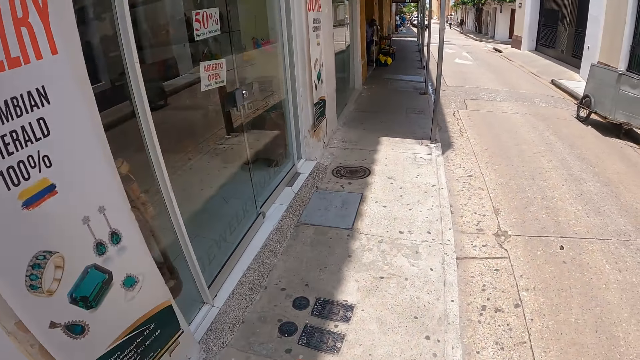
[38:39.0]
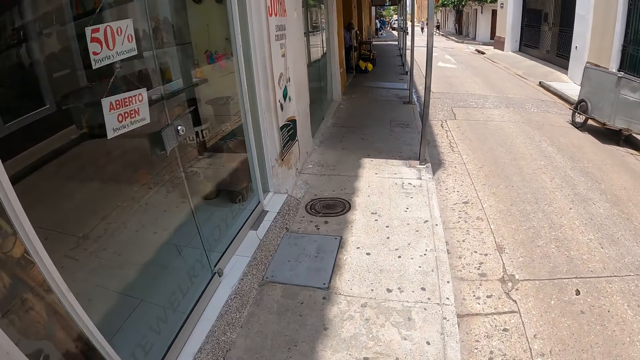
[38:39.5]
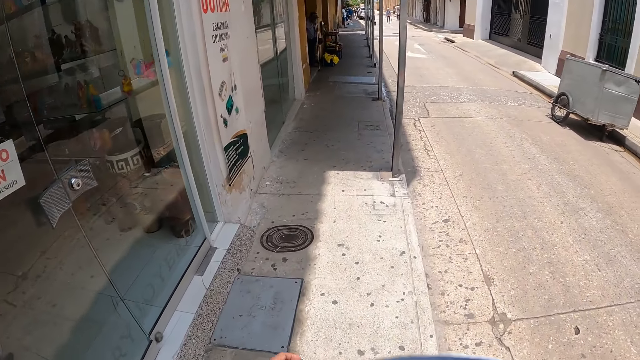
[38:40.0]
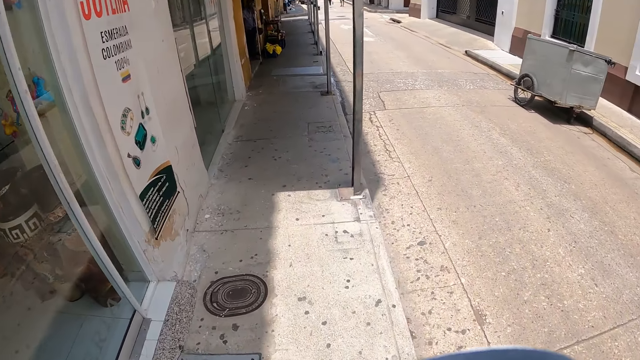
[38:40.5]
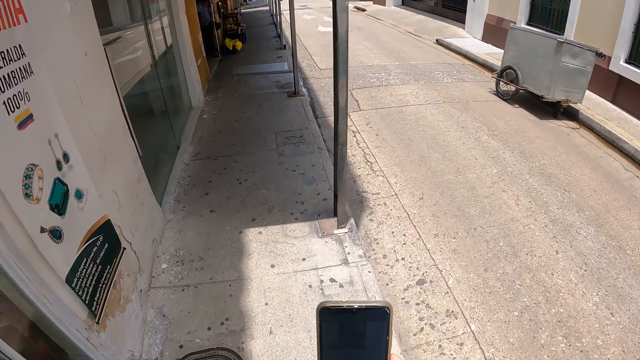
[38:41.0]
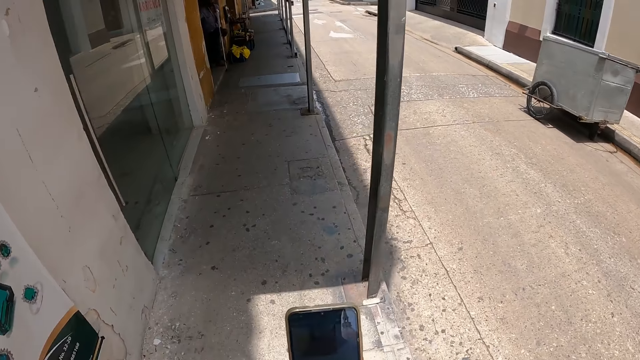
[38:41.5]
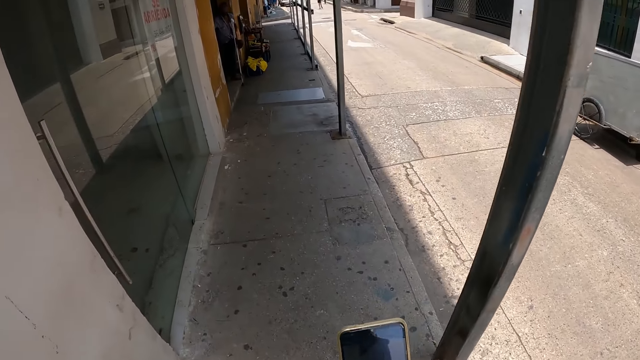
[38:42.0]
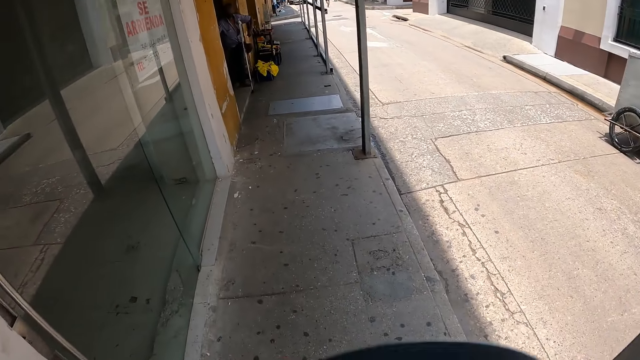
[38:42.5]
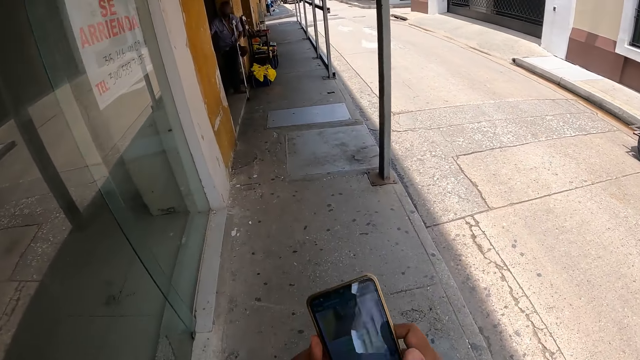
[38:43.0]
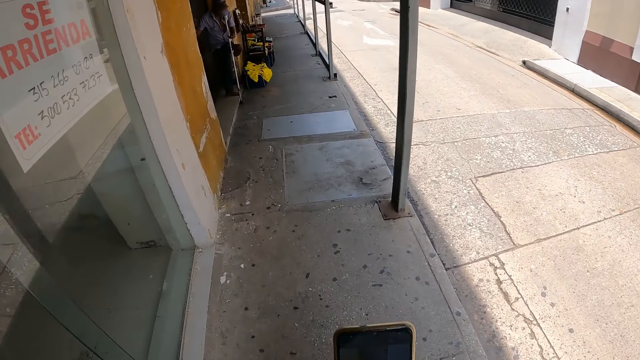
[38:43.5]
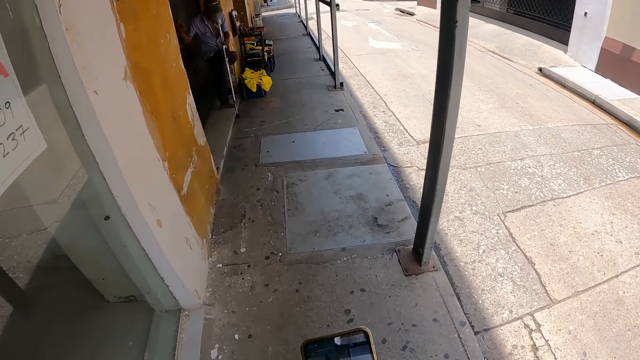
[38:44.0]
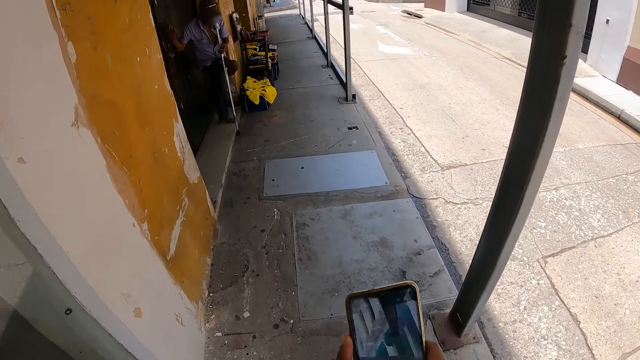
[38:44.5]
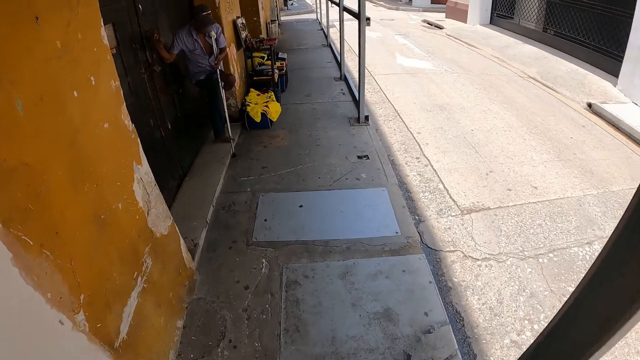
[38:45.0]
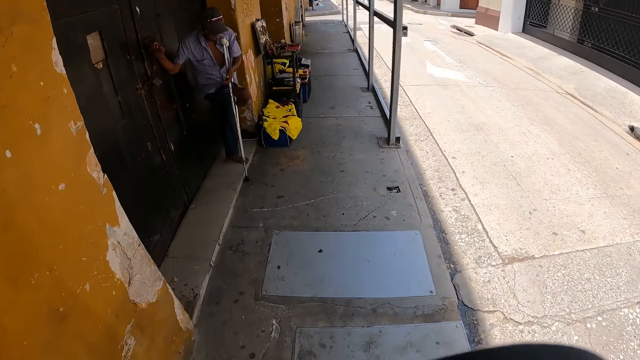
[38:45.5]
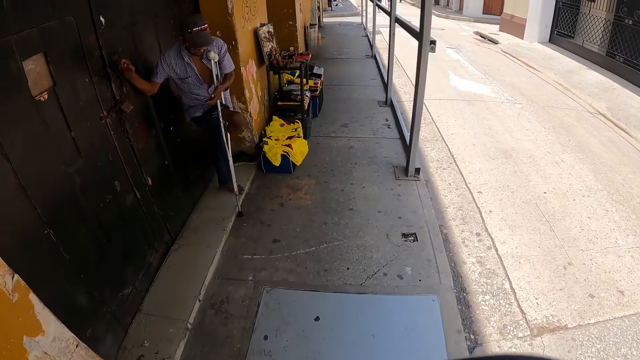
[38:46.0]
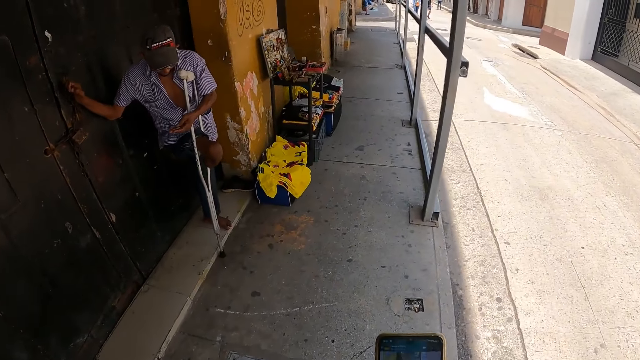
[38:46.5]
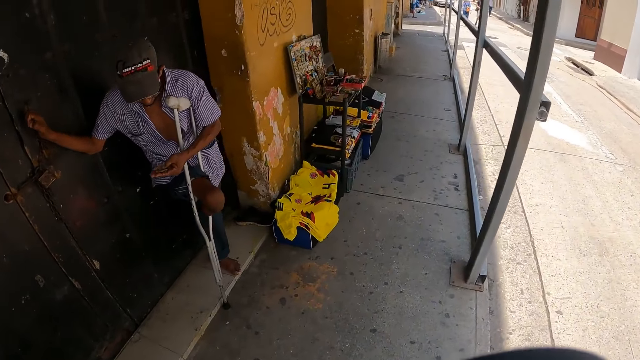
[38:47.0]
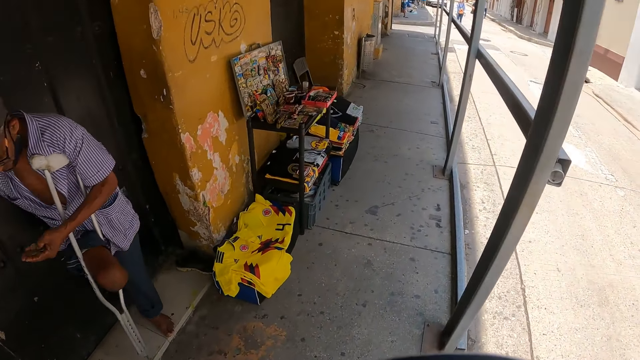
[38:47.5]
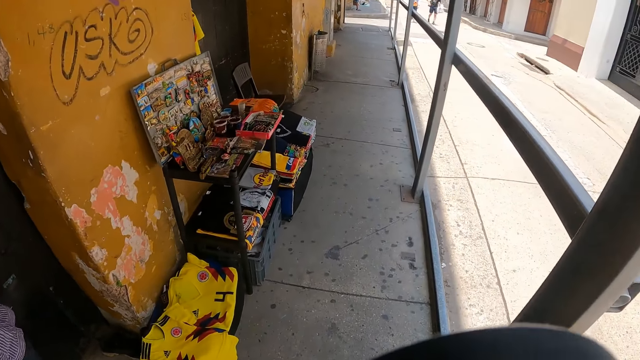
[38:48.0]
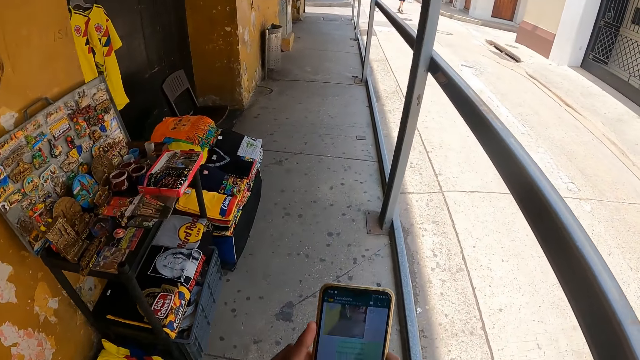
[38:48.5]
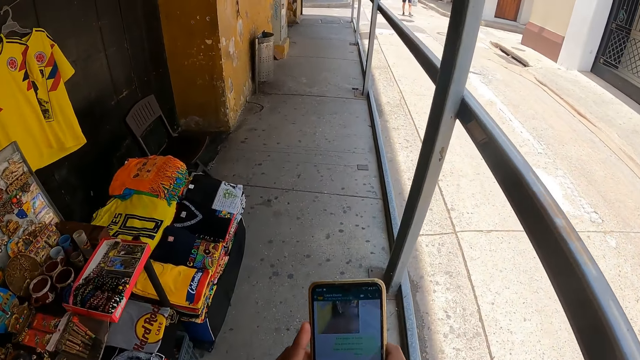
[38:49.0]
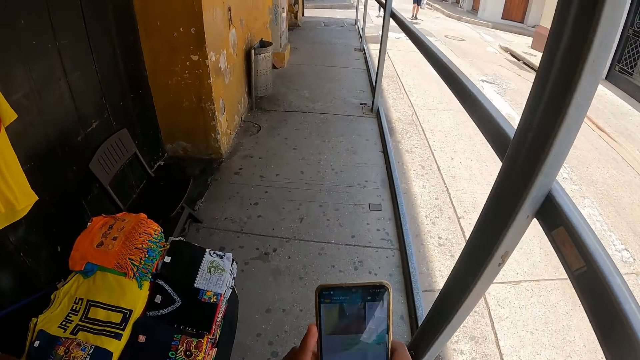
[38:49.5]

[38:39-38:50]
The camera wearer operates the phone.

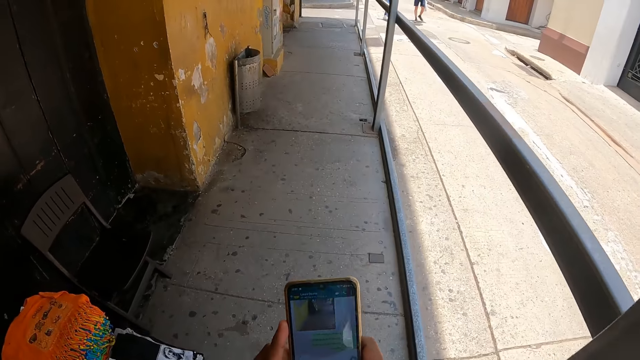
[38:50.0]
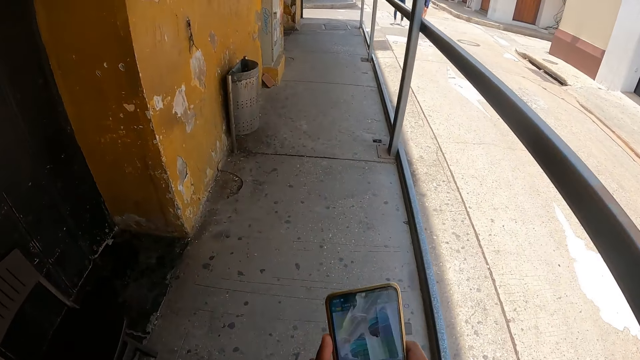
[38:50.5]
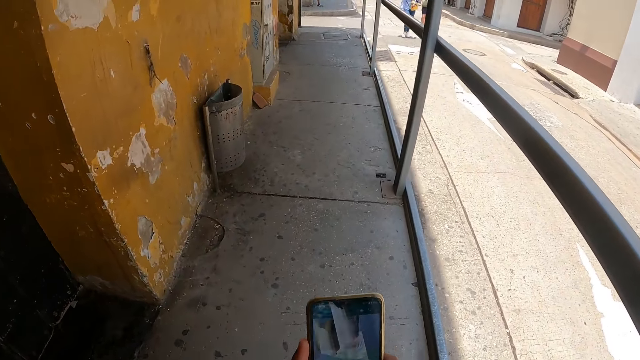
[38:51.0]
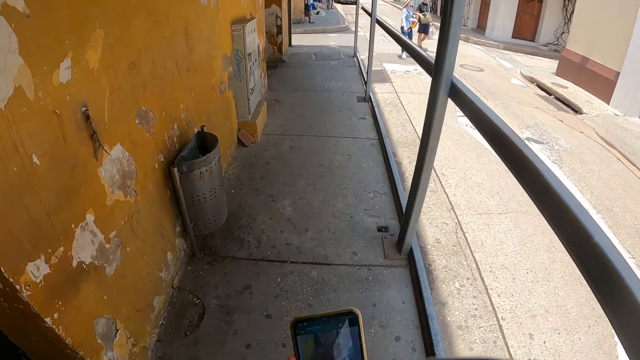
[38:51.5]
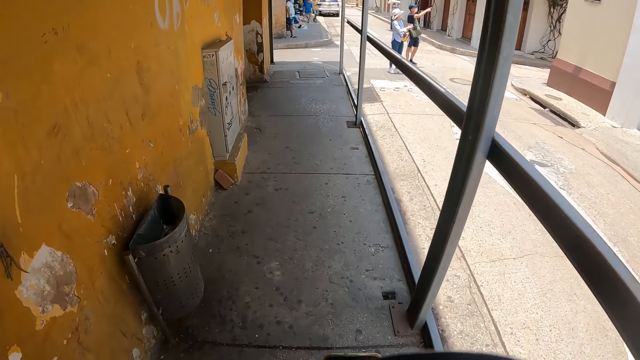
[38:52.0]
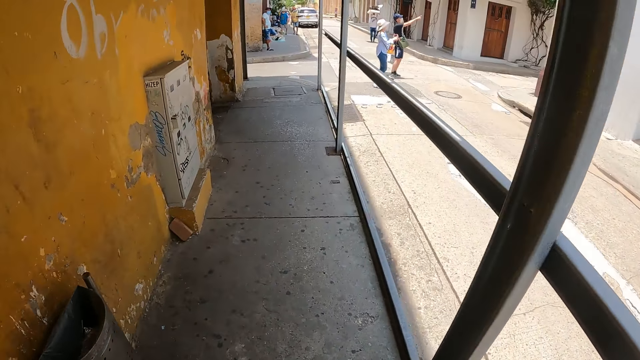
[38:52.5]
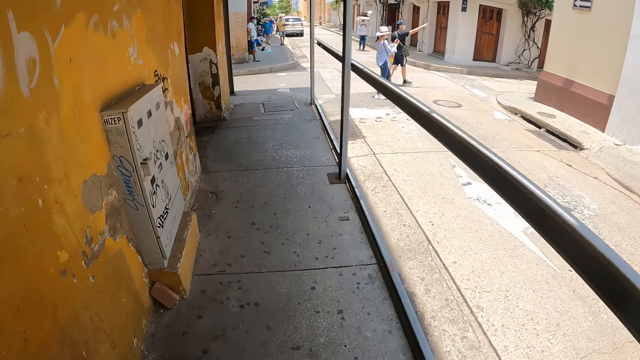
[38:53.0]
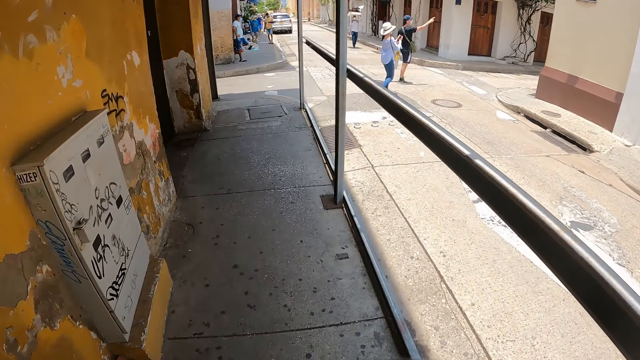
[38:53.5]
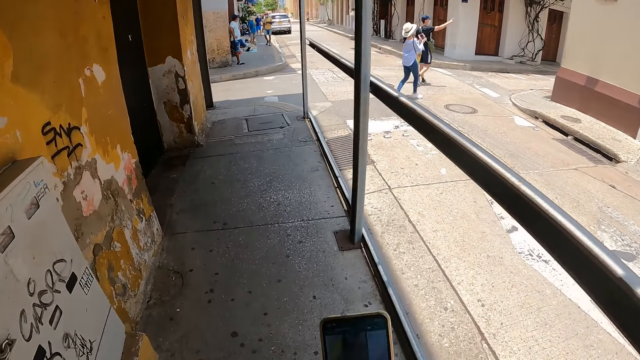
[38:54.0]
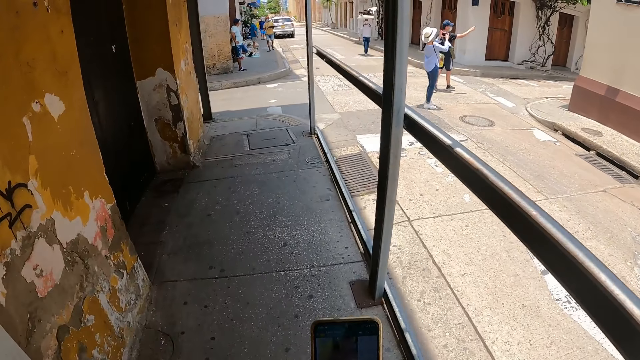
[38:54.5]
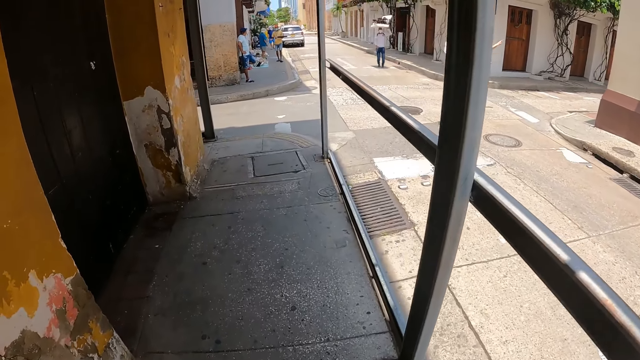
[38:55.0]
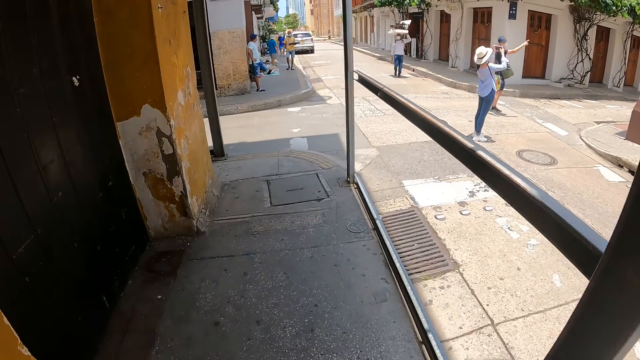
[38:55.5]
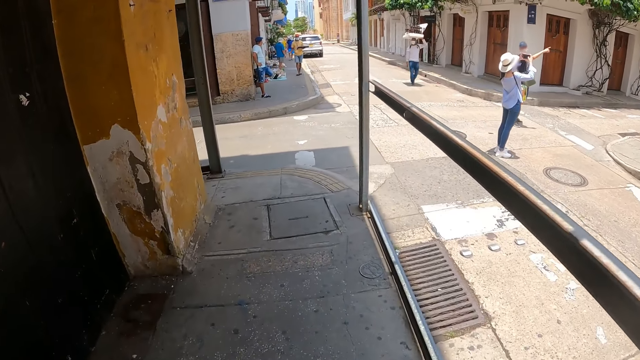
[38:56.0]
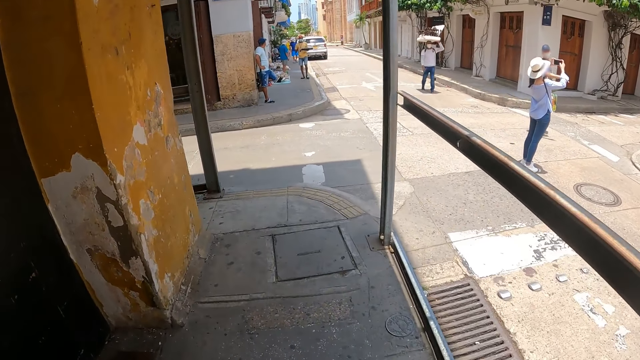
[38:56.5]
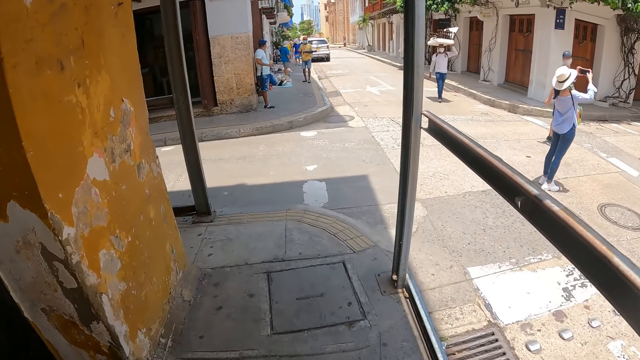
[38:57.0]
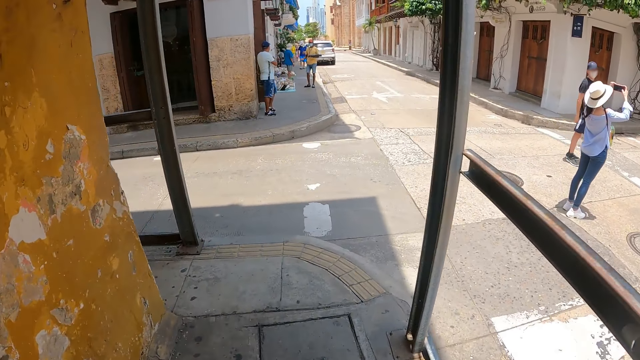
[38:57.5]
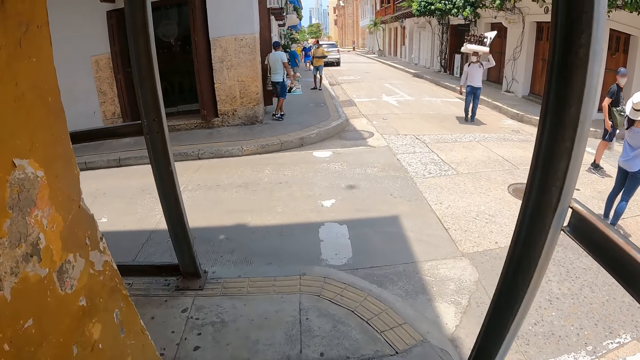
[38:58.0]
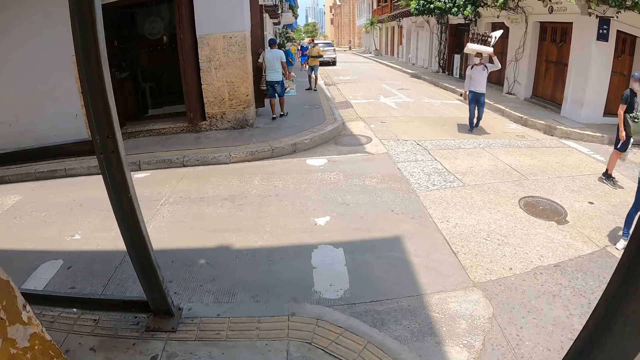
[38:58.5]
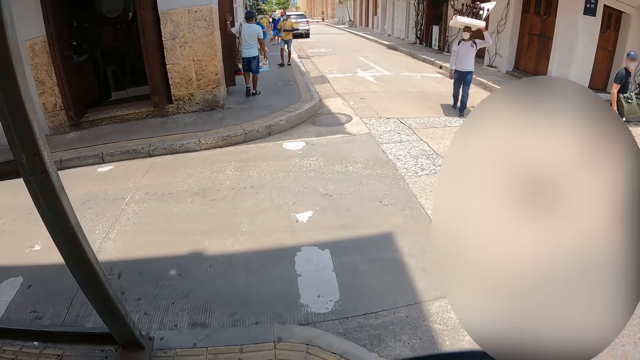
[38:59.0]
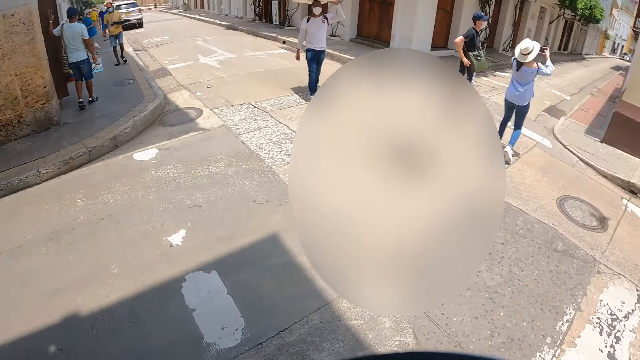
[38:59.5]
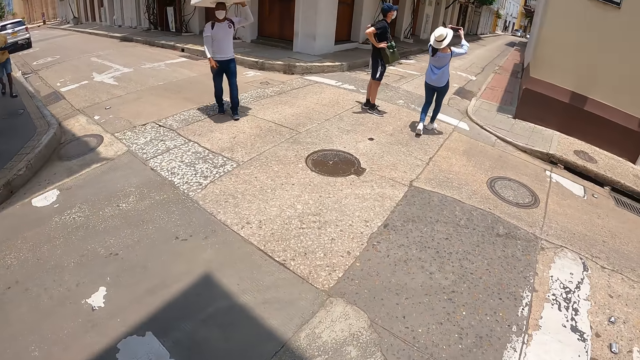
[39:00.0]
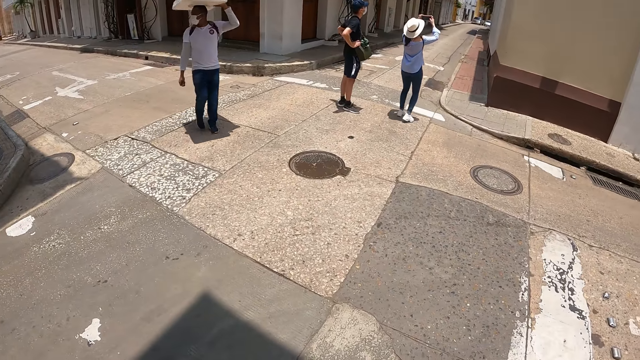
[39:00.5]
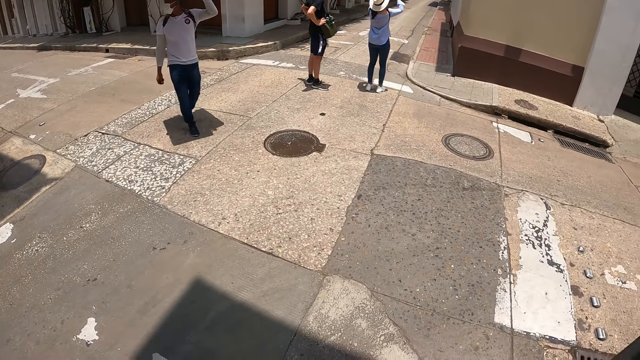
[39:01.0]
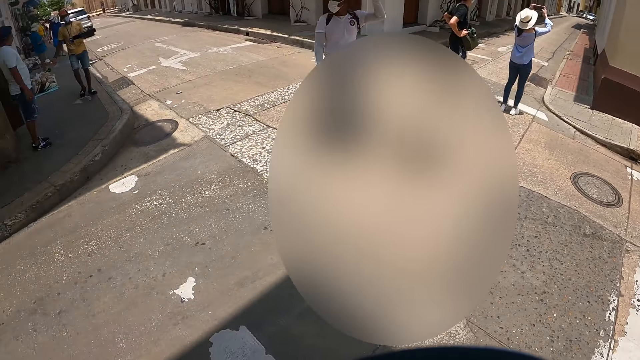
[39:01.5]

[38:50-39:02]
The camera wearer walks on the sidewalk. They operate the phone. They walk on the sidewalk. They stand on the sidewalk and look around.
